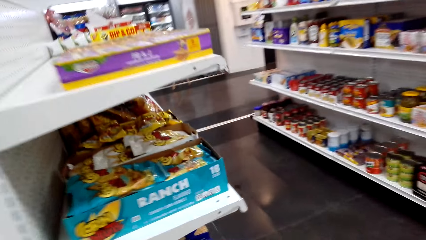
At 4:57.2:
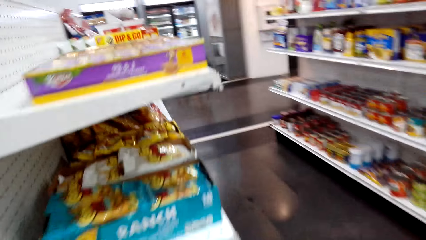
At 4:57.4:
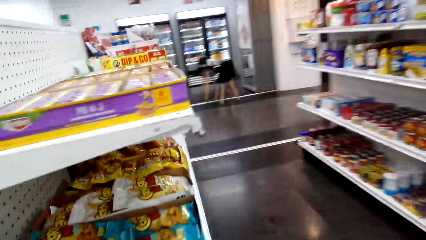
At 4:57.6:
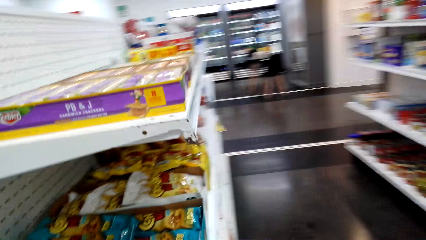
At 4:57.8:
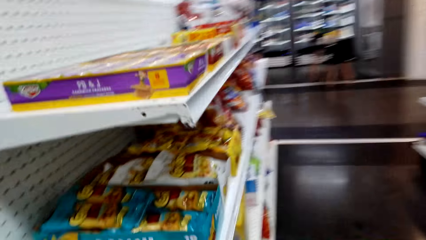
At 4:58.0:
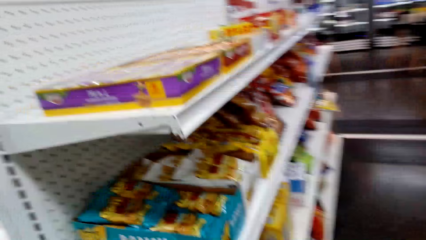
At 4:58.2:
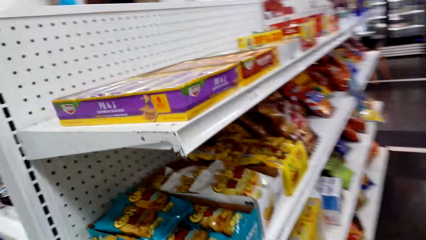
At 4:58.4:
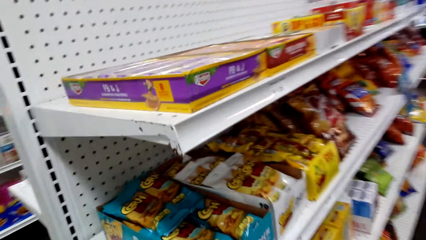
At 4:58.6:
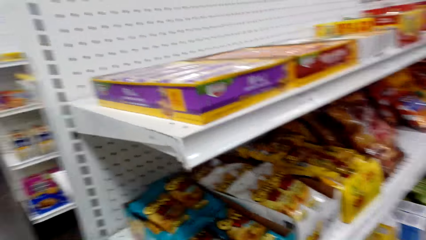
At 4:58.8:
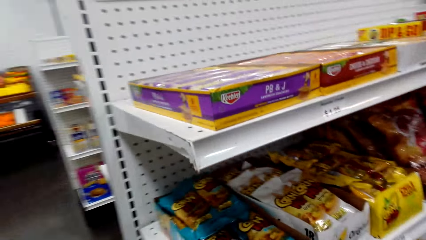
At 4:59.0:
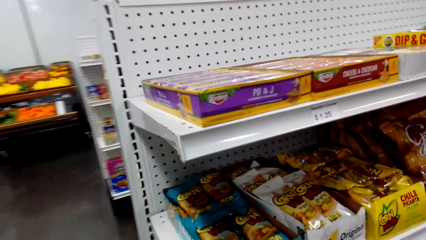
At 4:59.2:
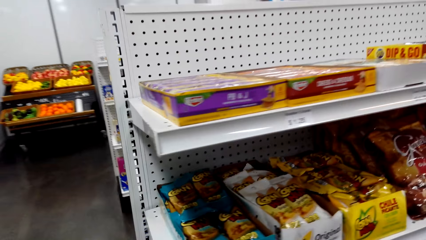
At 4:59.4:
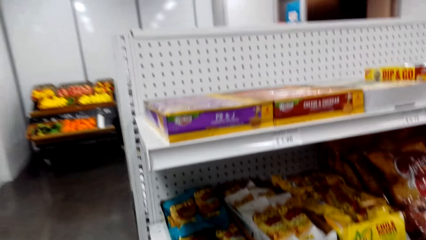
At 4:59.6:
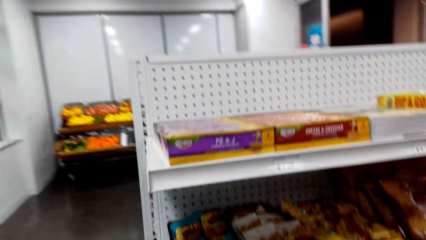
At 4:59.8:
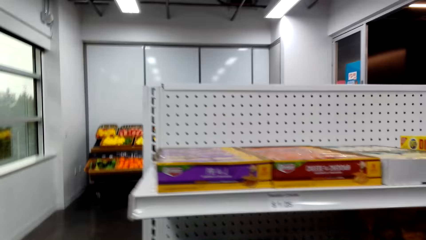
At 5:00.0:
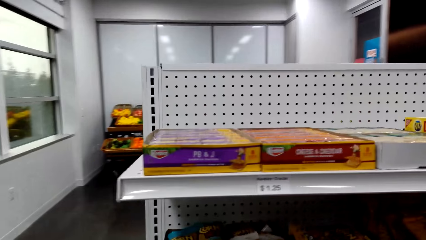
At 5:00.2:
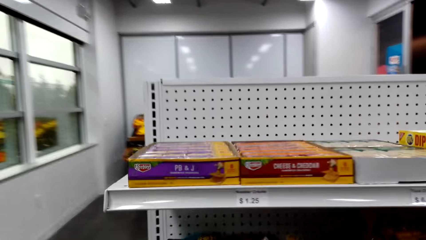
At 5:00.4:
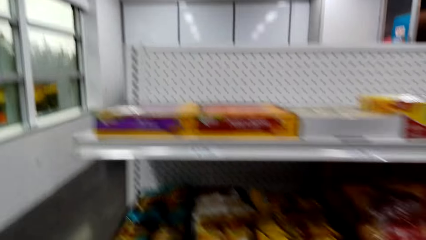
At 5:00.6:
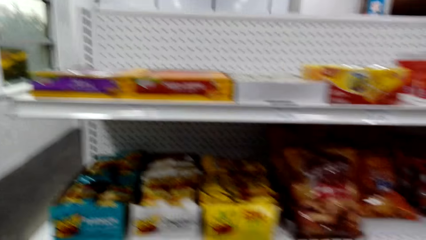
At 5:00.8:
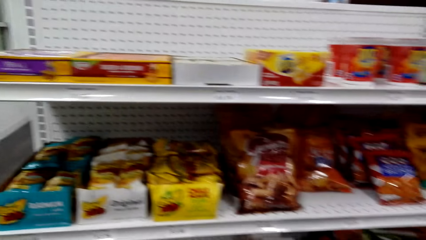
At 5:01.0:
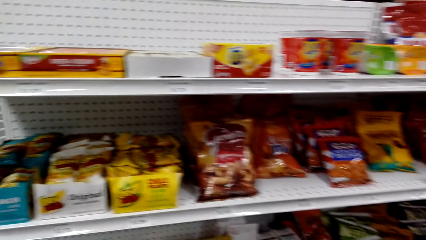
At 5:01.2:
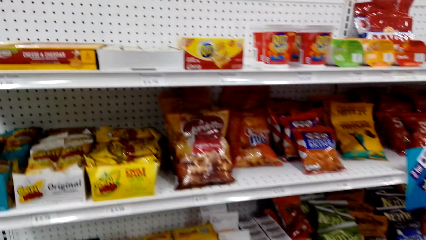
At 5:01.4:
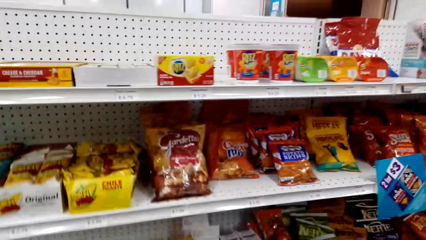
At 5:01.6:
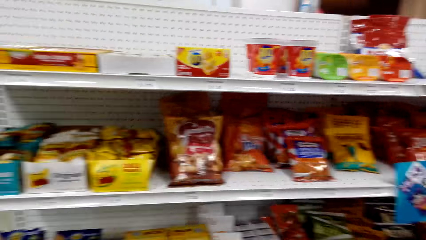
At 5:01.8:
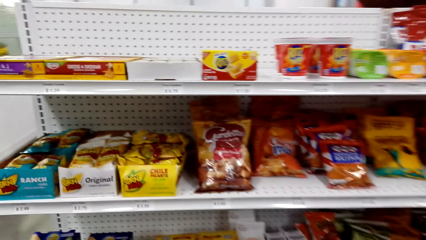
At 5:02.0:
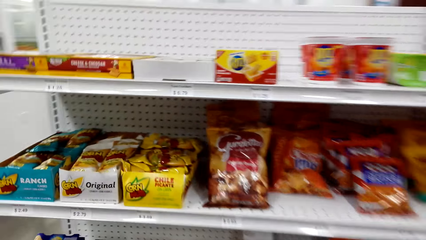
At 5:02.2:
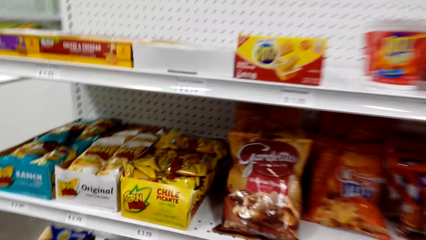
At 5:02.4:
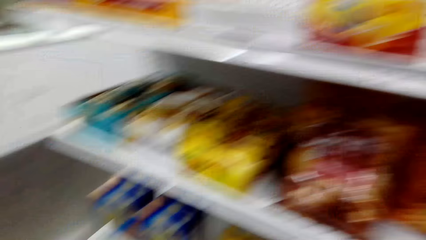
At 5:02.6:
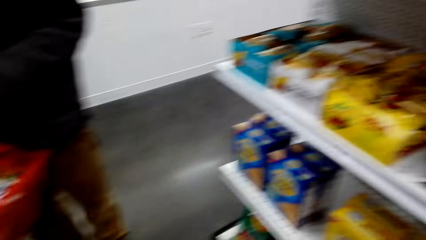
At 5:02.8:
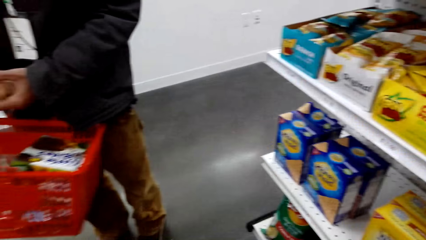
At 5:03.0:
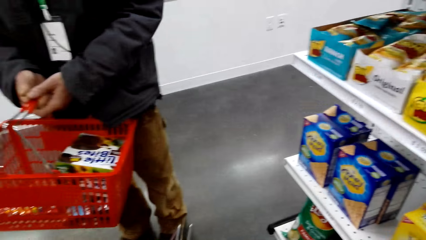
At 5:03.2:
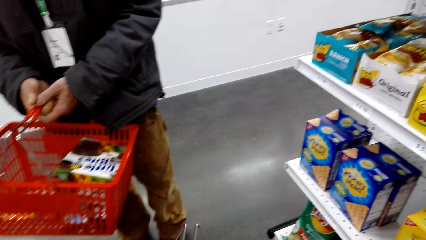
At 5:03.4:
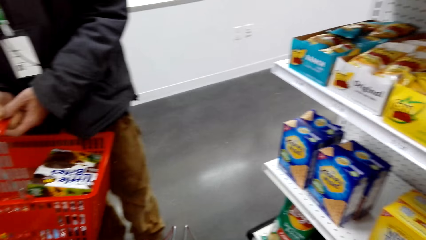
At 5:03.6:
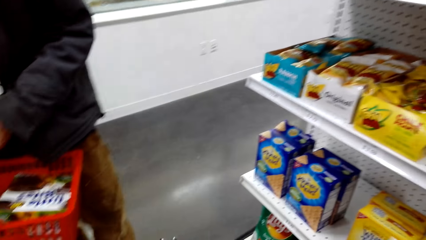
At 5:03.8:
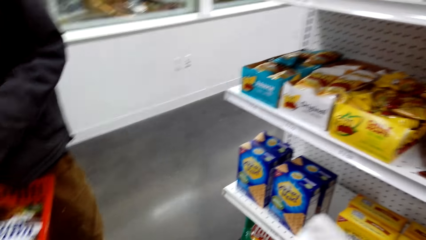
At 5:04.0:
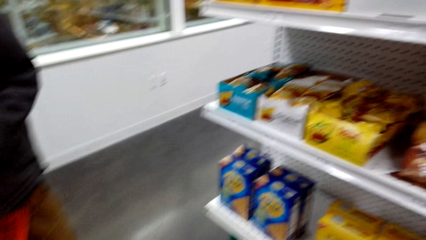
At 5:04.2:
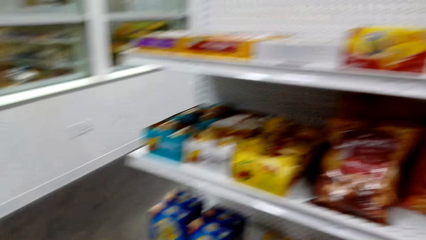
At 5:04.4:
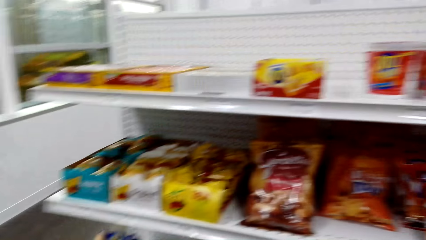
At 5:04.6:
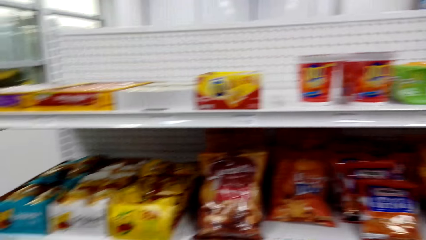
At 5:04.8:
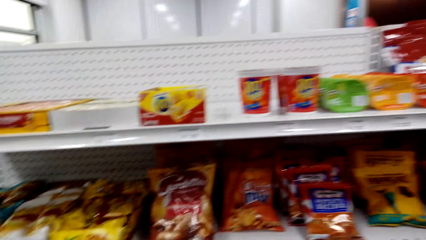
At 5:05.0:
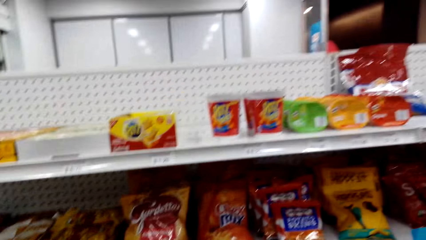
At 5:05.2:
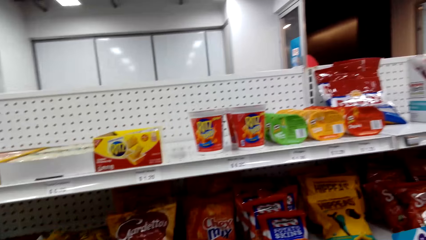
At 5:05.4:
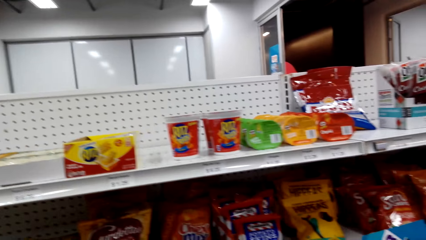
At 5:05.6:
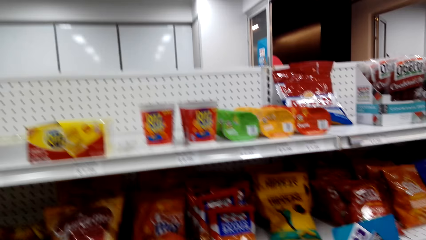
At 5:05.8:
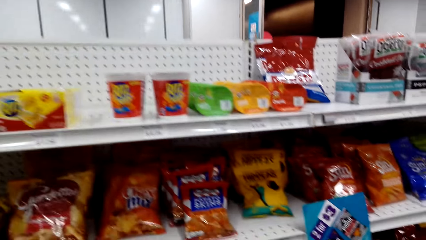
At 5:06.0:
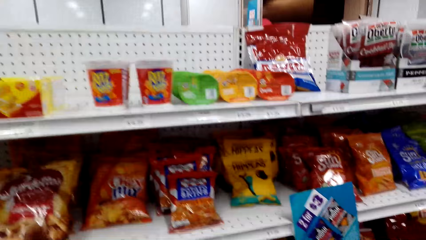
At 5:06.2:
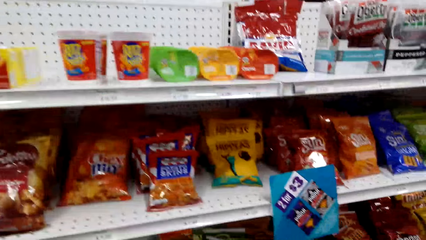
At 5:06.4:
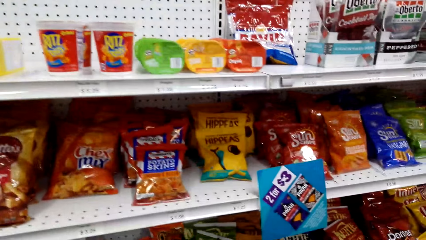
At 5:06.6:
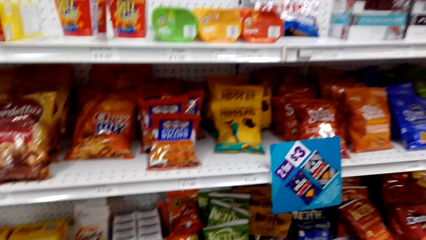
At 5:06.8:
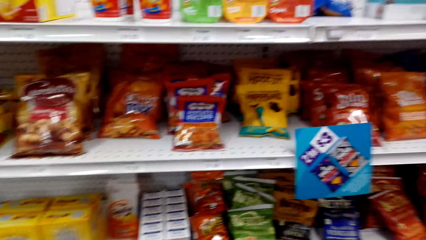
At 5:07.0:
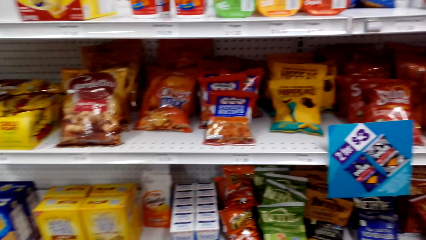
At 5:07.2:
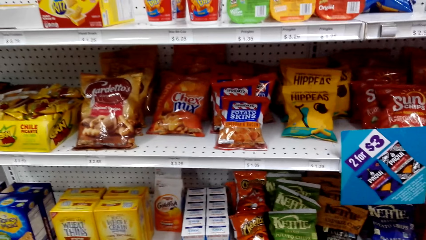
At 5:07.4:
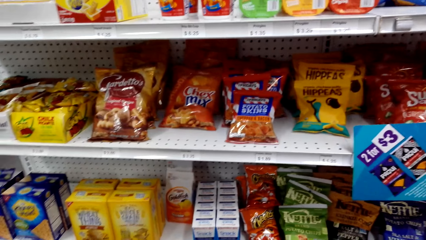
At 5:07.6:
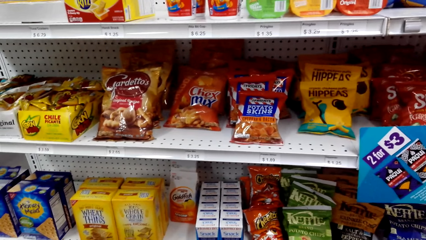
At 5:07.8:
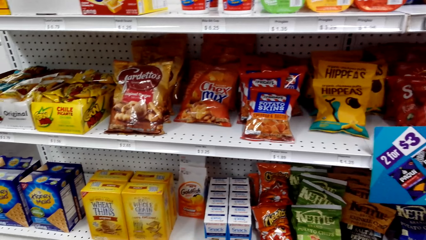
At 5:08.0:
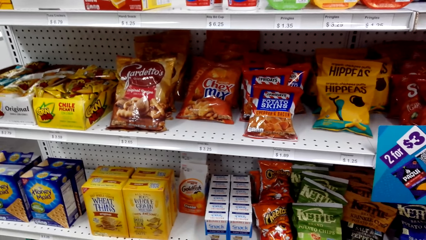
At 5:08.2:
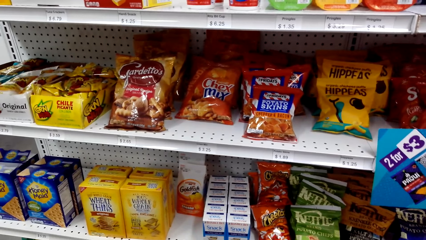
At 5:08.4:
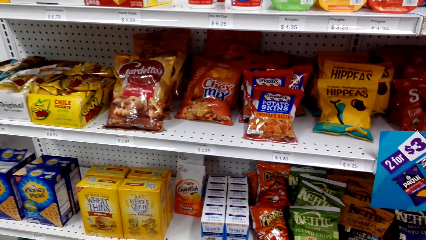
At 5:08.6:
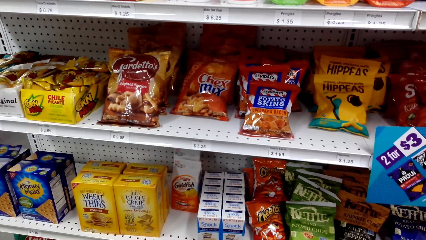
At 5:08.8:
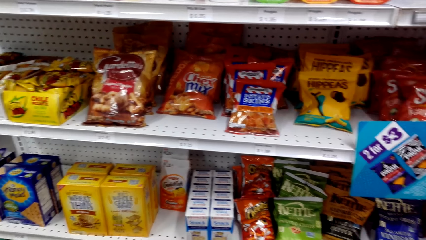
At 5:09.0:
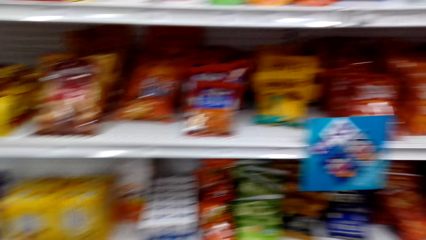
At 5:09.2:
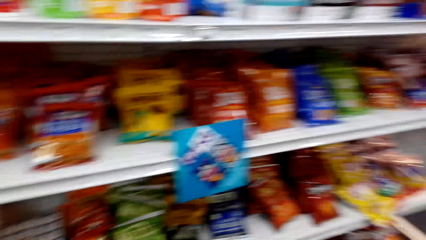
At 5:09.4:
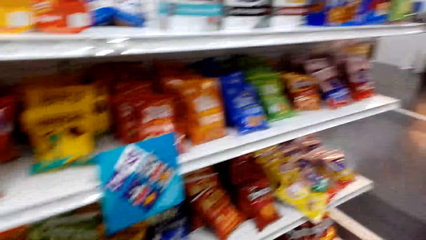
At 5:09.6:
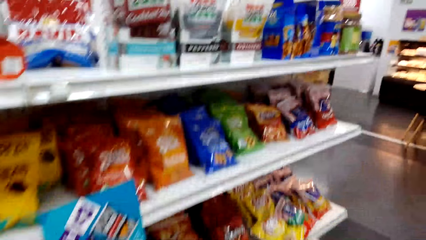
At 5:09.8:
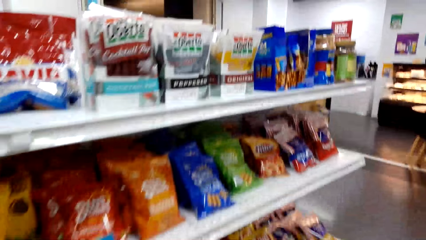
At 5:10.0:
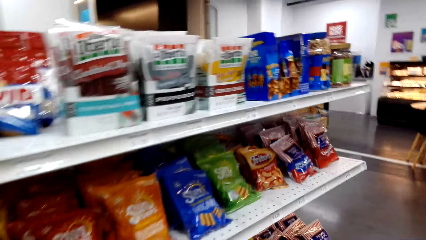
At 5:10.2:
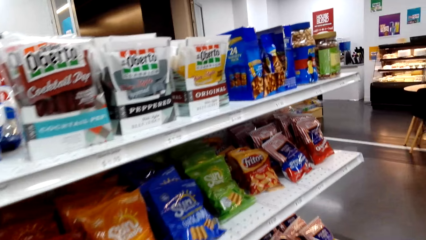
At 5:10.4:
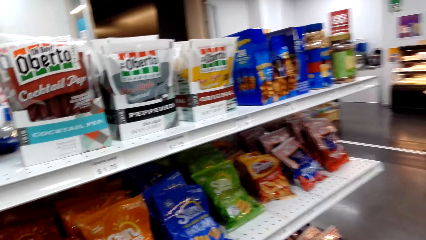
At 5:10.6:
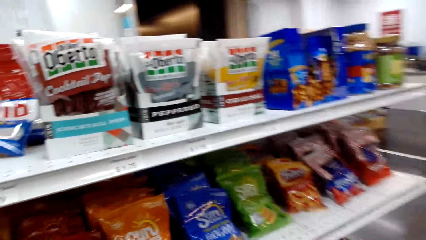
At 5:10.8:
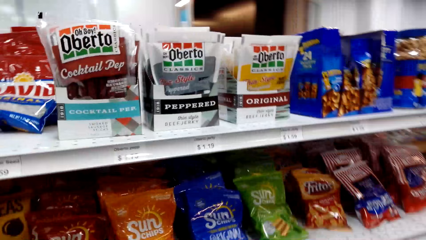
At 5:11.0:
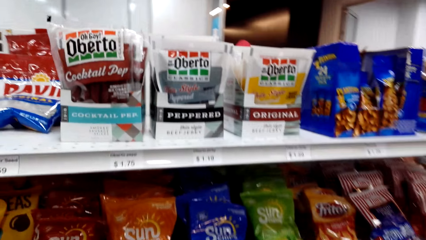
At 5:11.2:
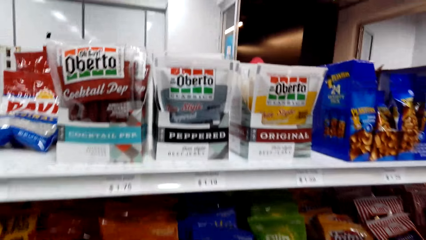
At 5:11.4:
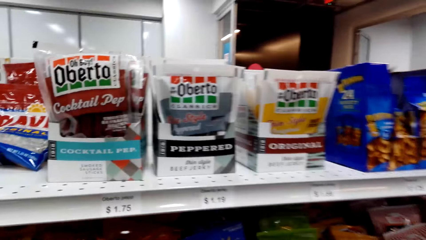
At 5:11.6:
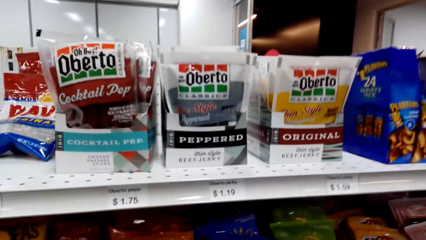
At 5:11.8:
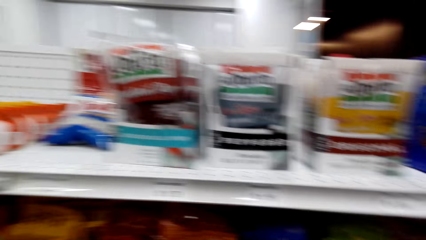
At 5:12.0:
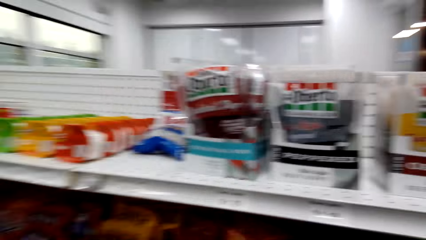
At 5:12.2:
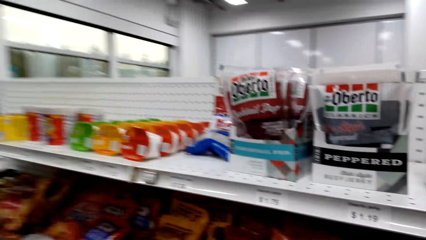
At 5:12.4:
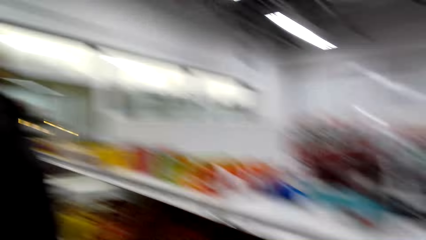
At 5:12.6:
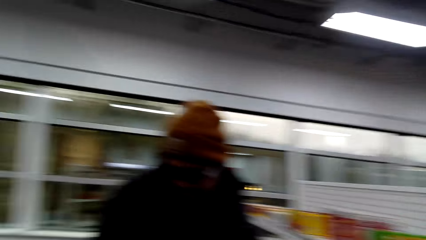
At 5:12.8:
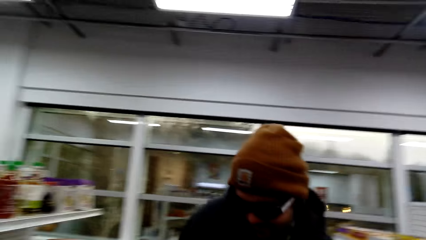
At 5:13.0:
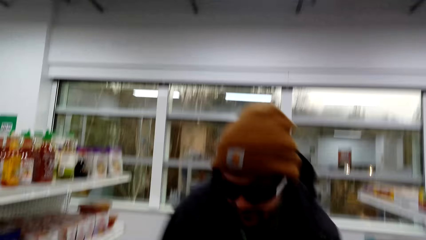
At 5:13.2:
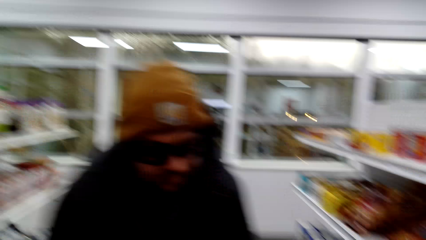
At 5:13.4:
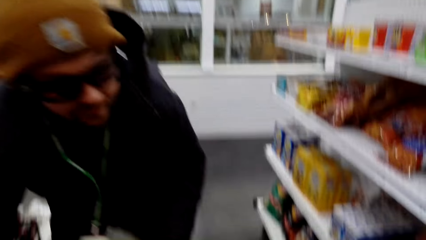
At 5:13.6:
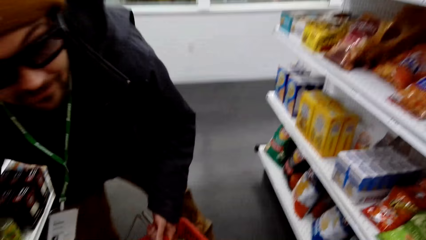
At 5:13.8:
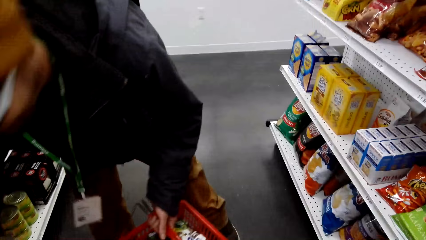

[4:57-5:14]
The camera wearer dialogues with a person. They look around the store shelf. They walk around the store shelf.
